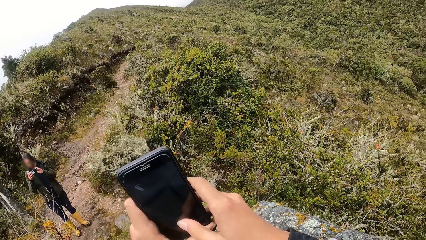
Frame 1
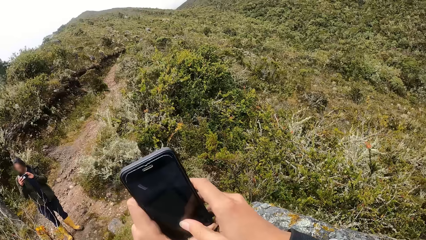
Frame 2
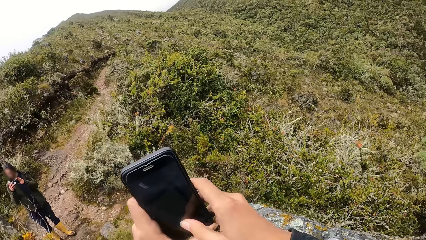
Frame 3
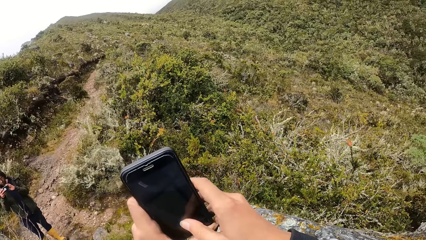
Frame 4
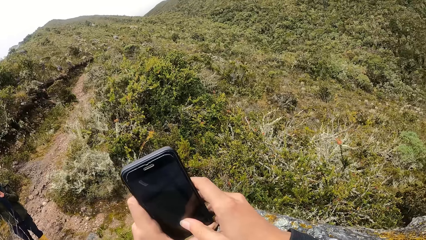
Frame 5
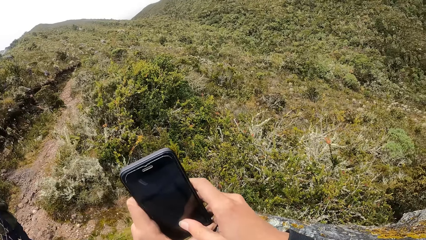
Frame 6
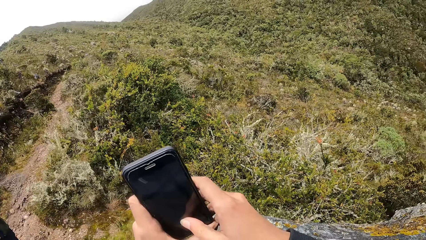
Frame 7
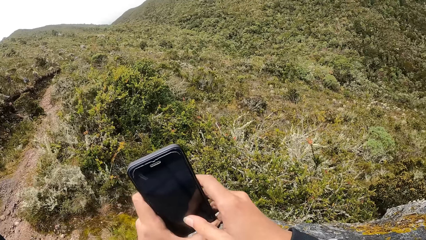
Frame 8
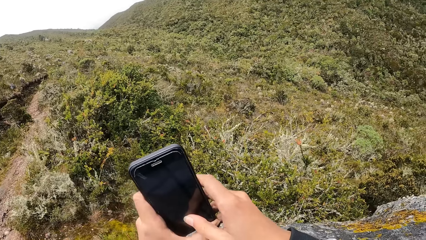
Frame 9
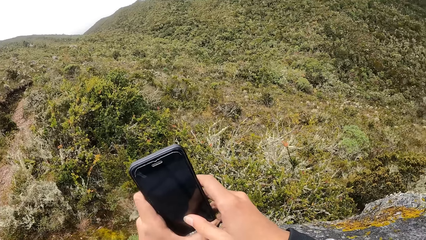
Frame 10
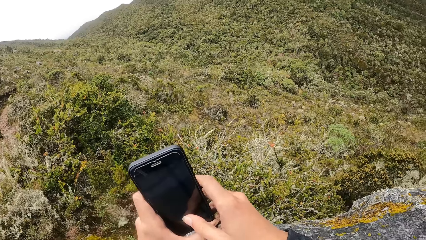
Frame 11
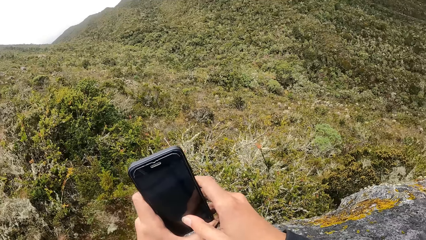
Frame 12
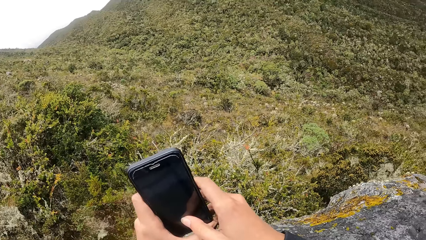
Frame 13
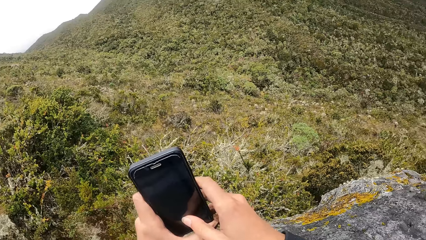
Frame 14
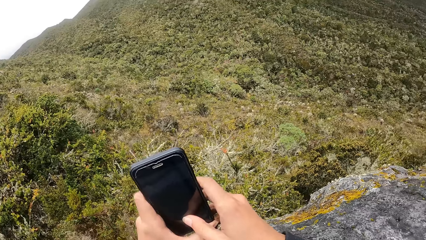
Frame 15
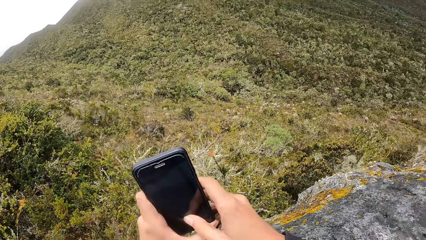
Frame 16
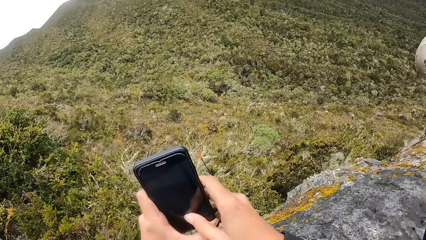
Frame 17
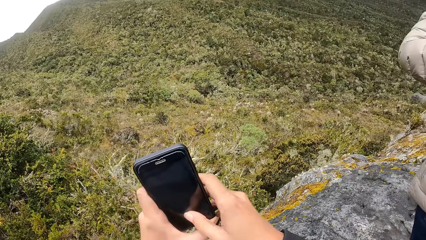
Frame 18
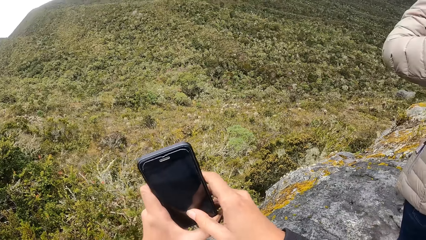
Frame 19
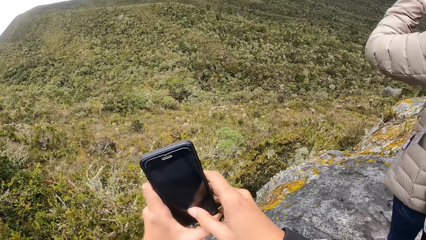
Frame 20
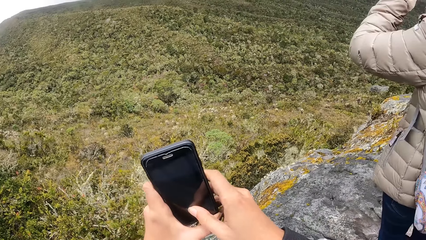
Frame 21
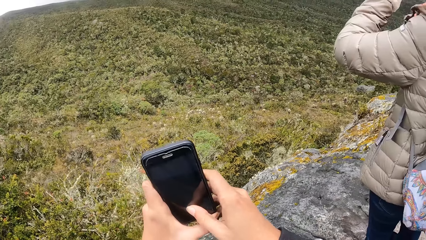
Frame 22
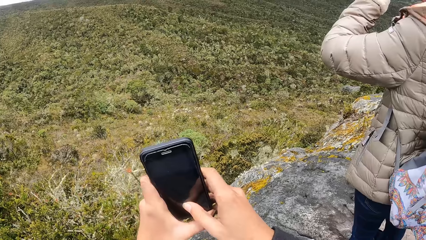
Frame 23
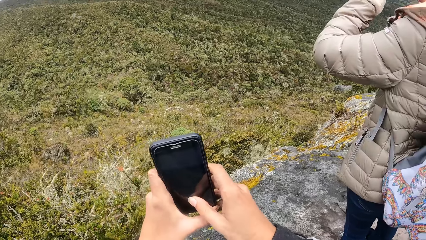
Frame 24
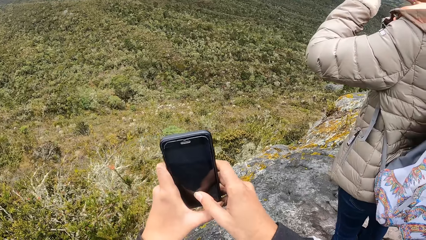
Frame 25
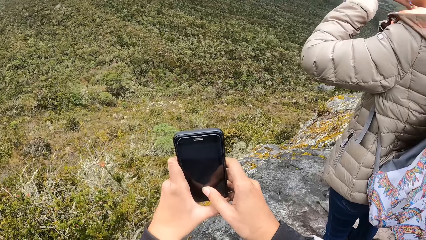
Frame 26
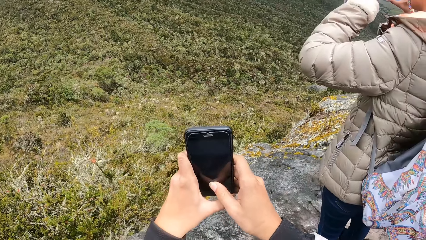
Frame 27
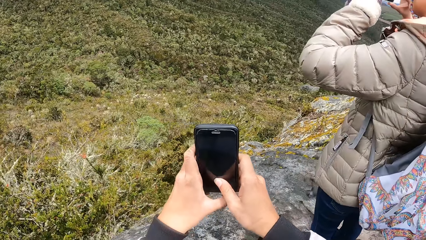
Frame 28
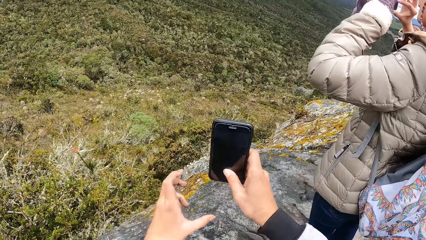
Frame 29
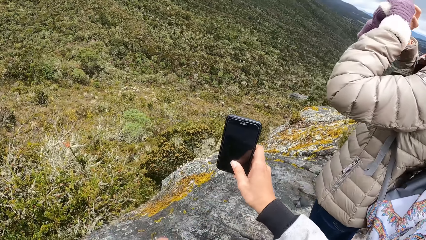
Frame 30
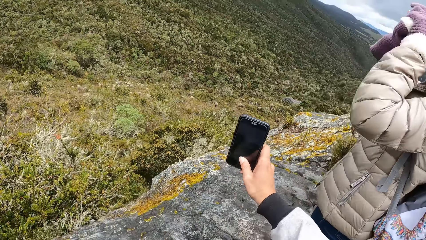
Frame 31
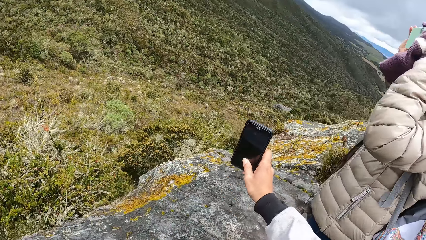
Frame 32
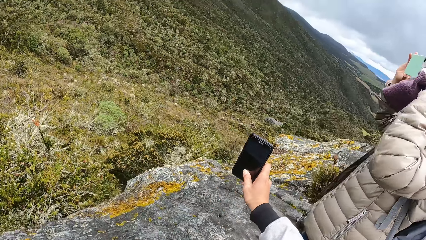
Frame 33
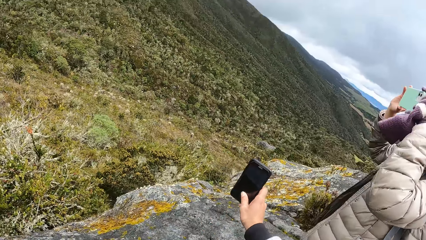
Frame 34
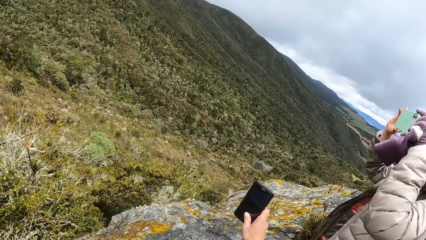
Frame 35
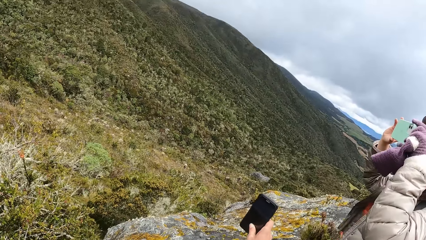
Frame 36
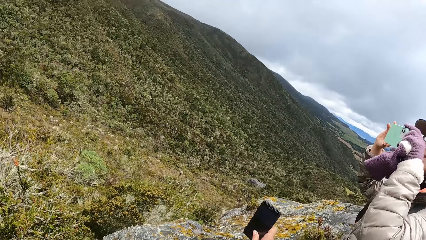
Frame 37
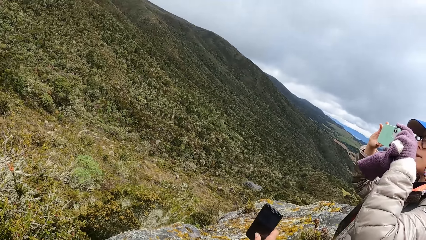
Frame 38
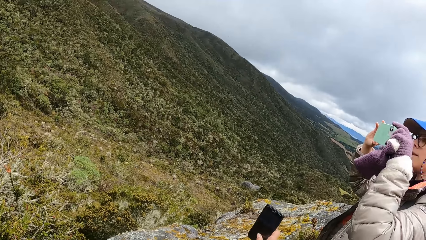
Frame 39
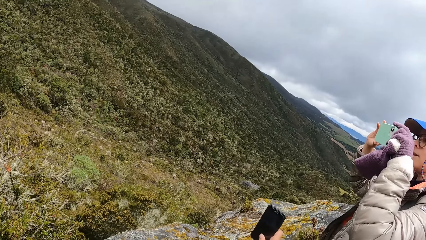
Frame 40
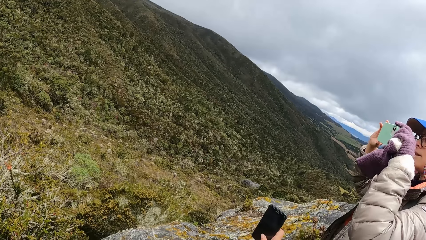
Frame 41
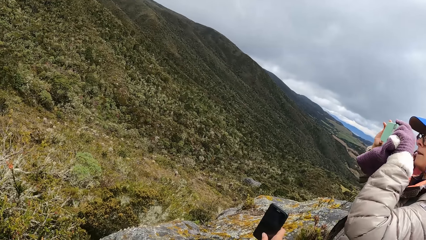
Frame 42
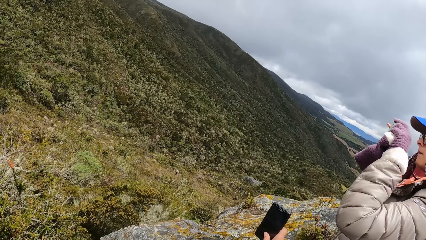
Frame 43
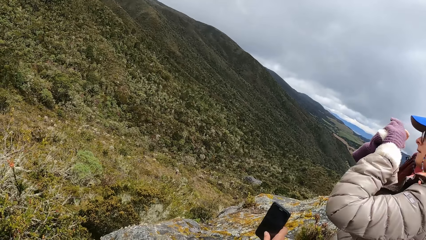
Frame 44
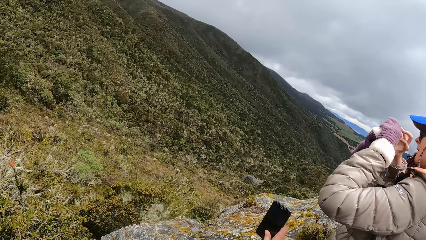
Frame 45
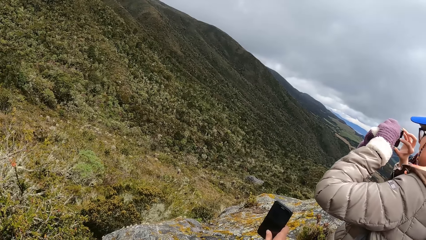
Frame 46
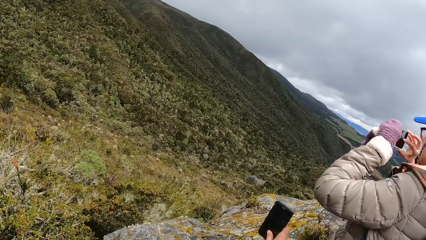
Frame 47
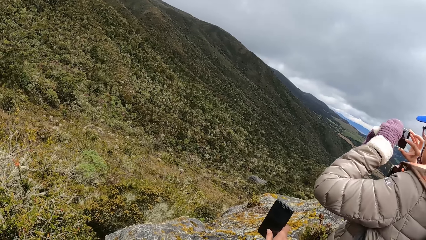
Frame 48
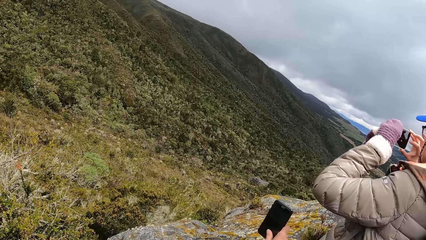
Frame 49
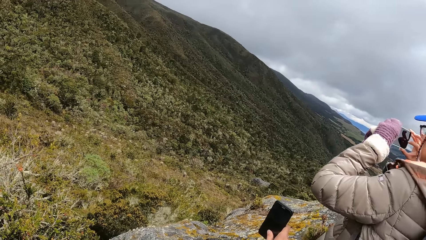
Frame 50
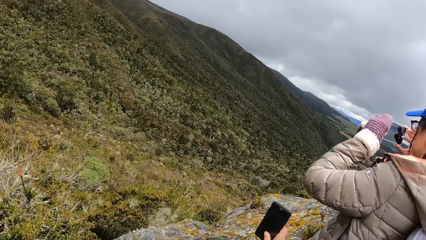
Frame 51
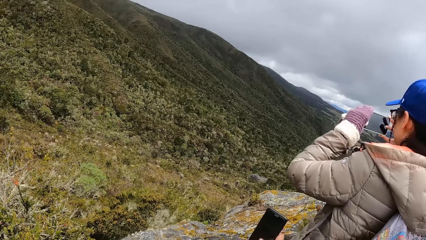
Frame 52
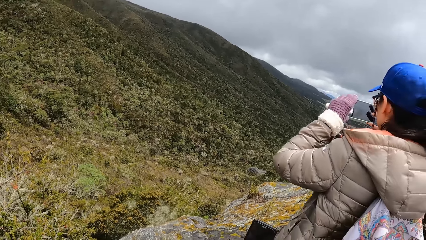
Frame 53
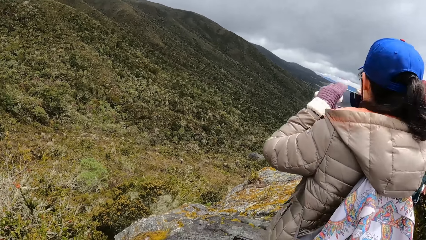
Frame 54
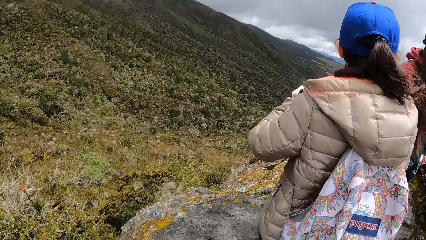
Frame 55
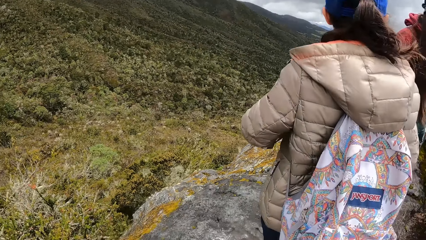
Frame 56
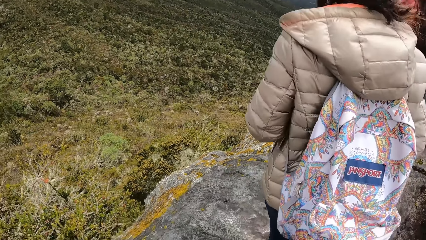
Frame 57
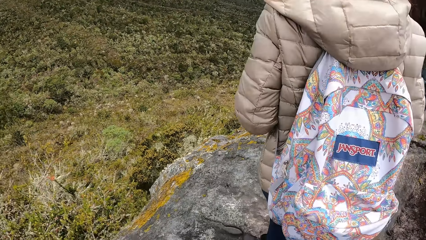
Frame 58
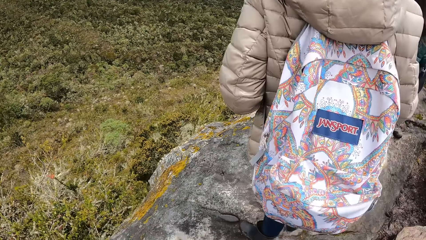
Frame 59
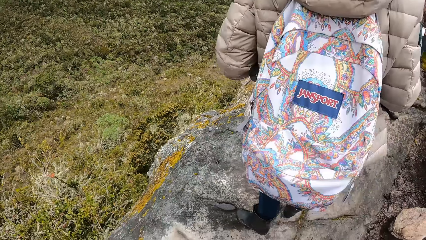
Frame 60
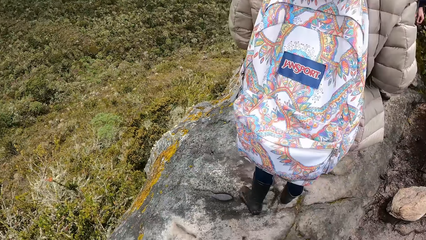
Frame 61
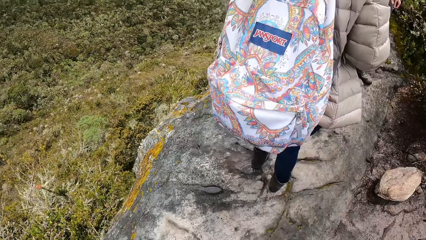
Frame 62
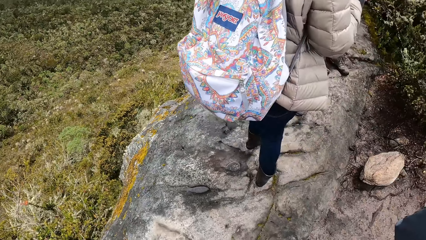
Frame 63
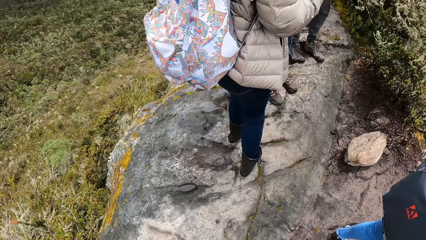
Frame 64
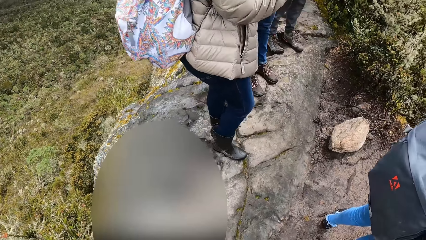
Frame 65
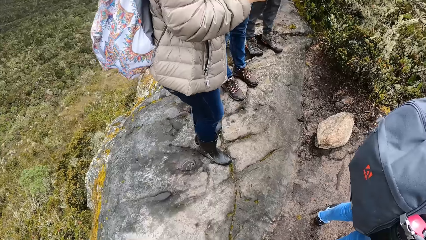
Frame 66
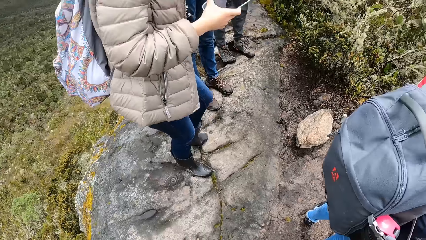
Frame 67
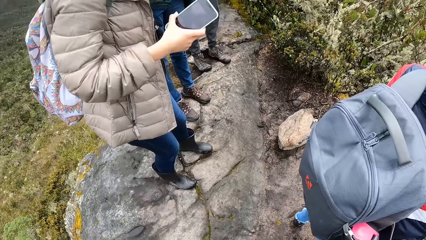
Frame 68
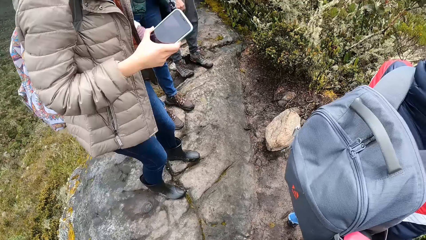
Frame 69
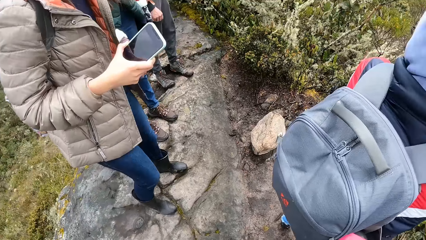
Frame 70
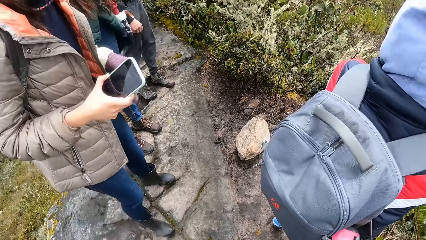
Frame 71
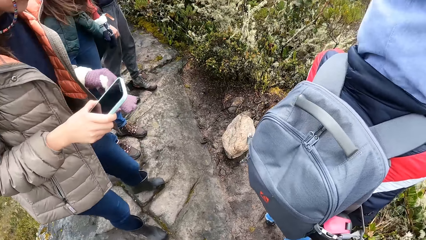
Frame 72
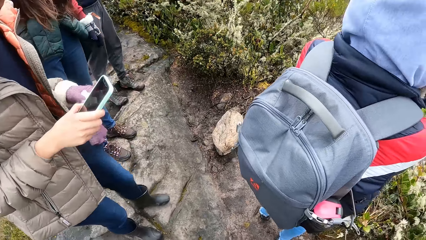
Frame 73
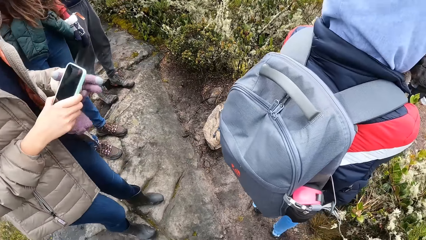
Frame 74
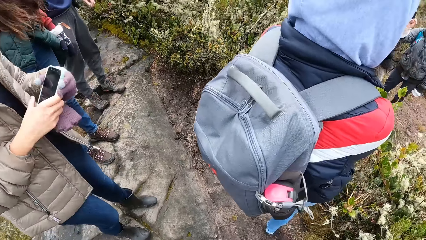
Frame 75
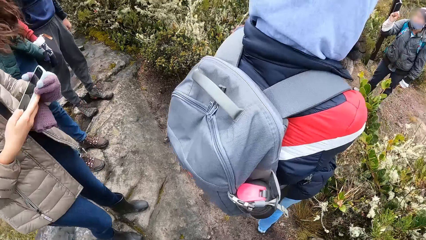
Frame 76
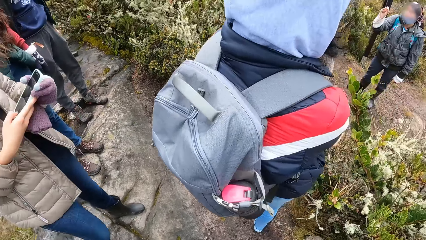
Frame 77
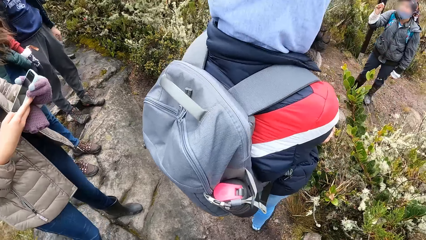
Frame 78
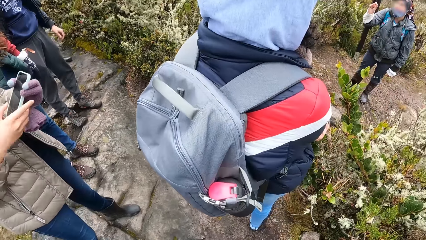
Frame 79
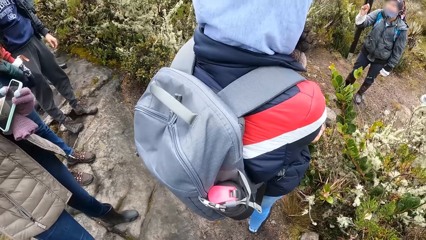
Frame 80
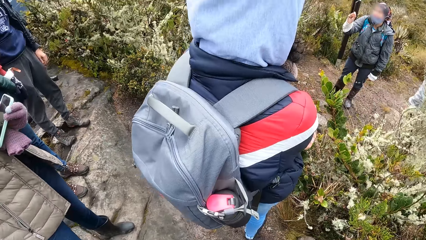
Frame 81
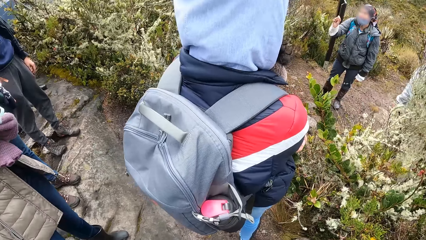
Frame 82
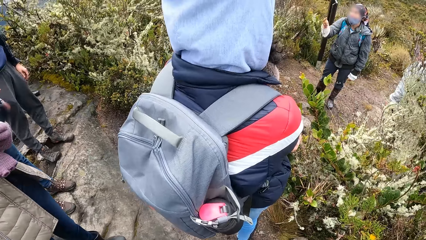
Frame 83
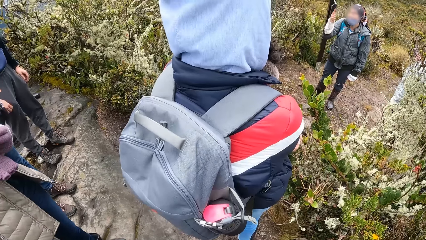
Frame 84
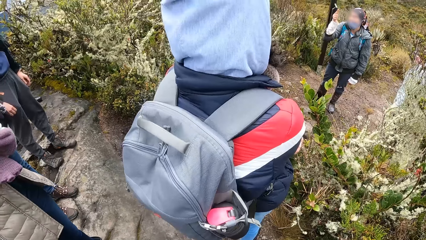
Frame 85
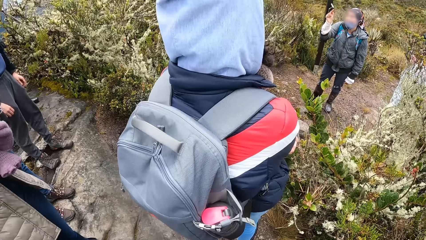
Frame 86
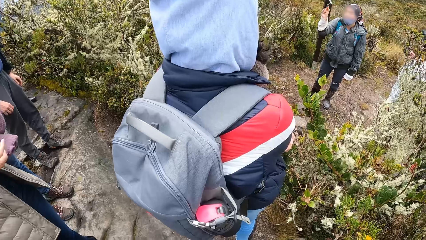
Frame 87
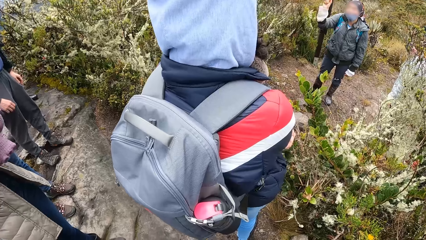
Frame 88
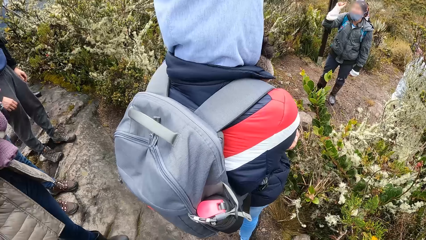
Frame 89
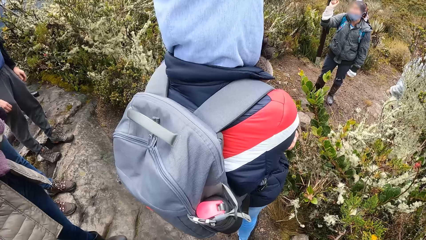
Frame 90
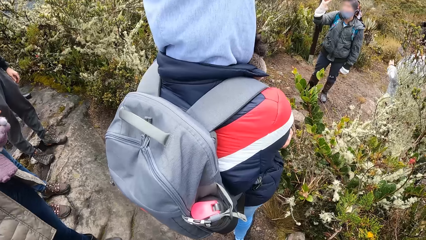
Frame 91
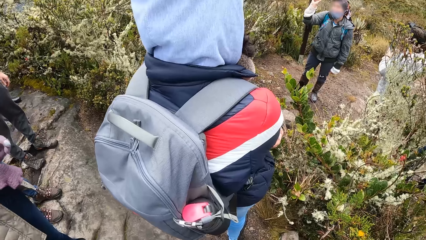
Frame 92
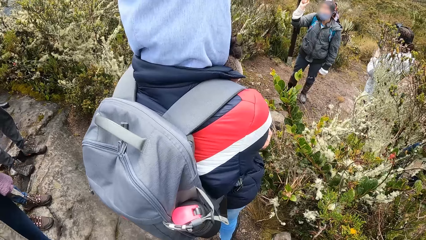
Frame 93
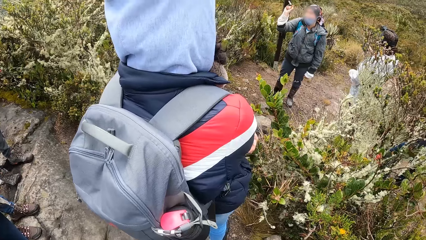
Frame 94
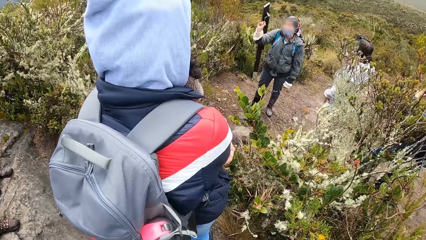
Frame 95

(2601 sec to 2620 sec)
The camera wearer operates a phone. A lady operates a phone. The camera wearer looks around the forest. The lady holds the phone on the left hand. The lady operates the phone. The camera wearer looks around. A man converses with the team.
